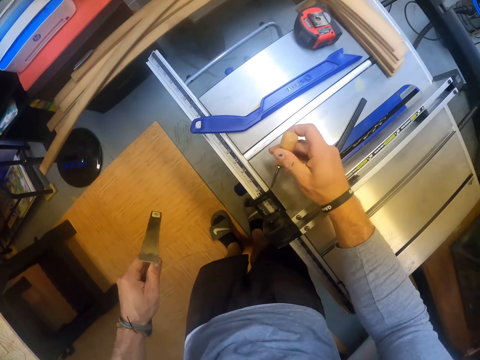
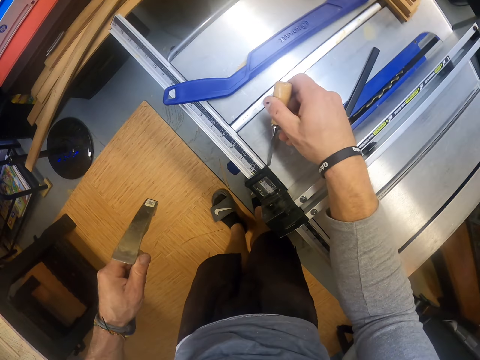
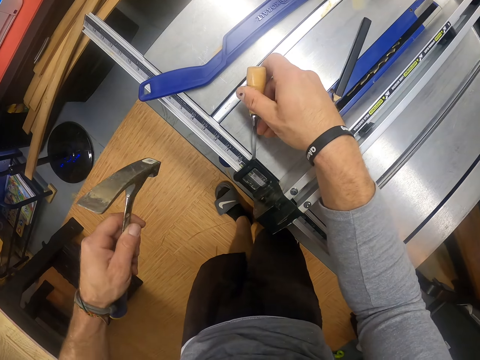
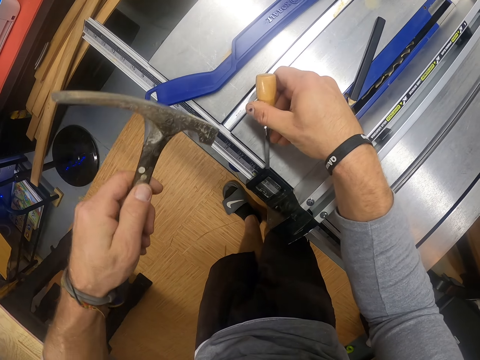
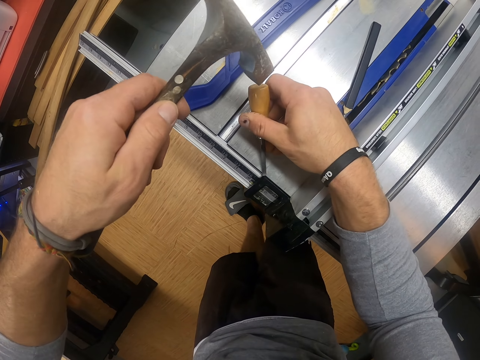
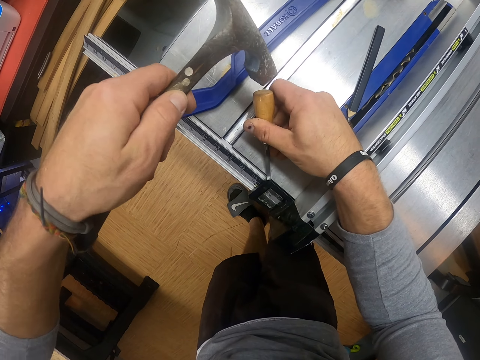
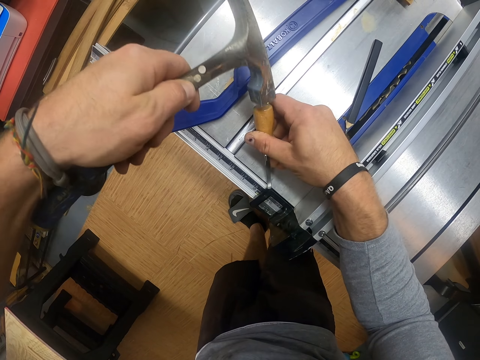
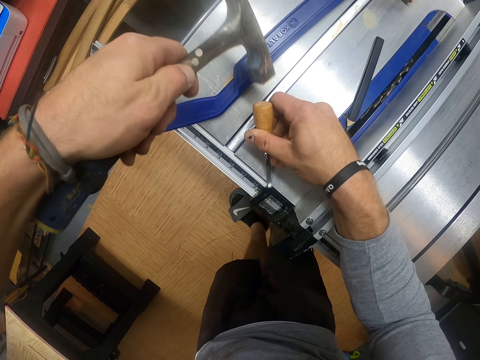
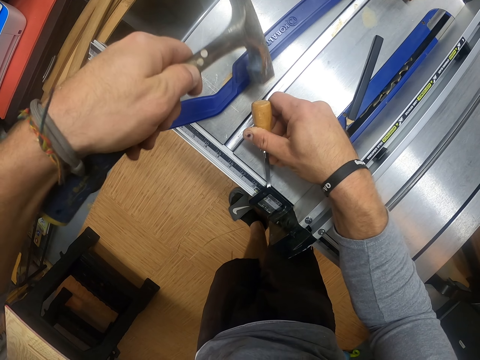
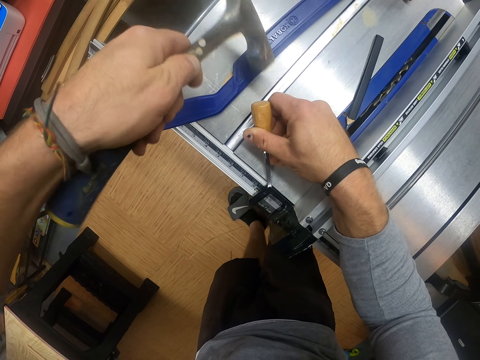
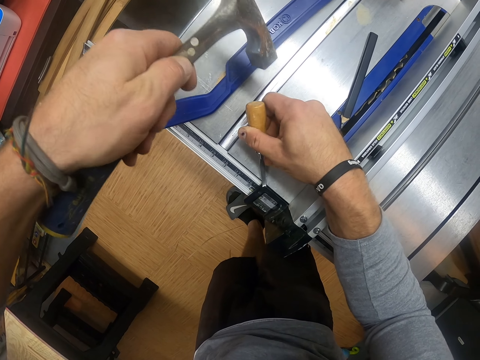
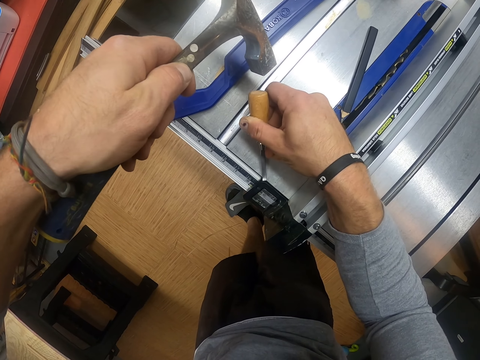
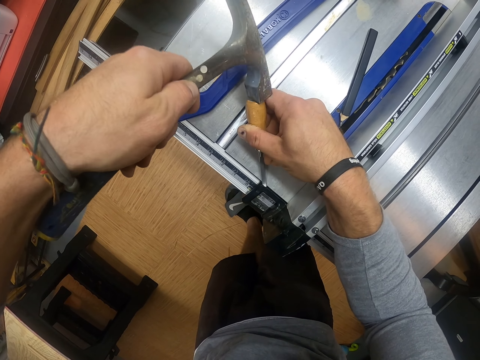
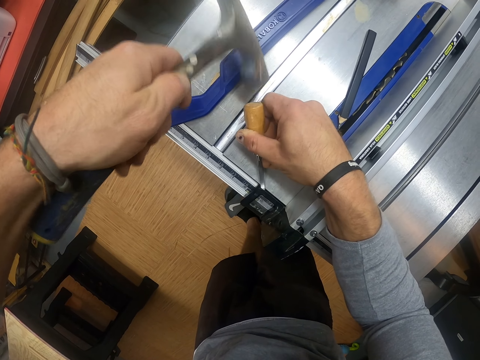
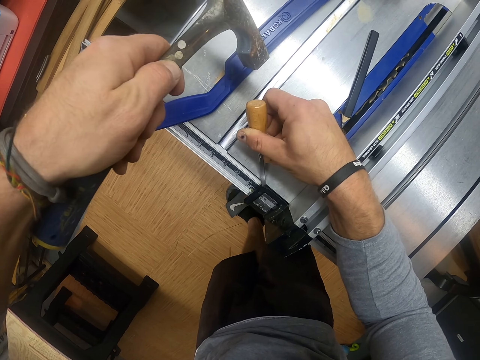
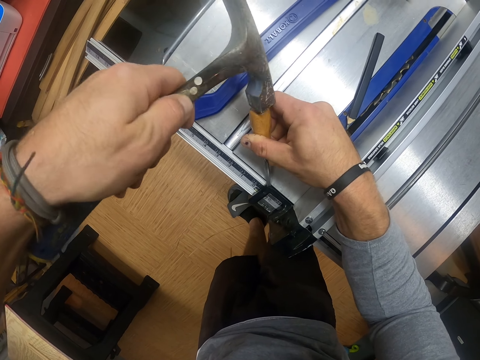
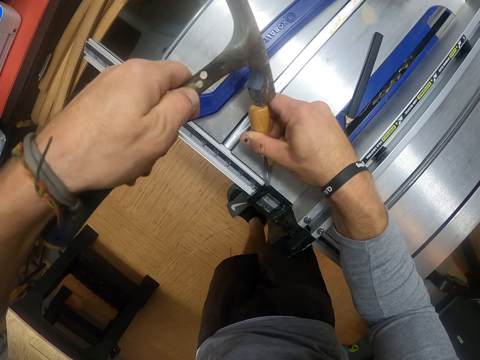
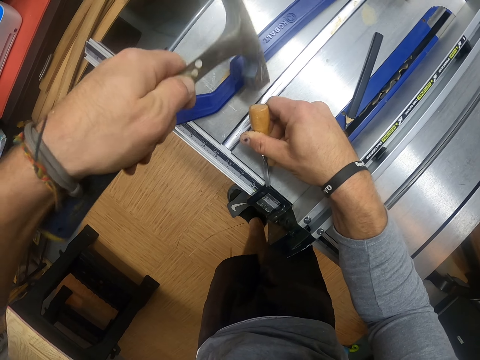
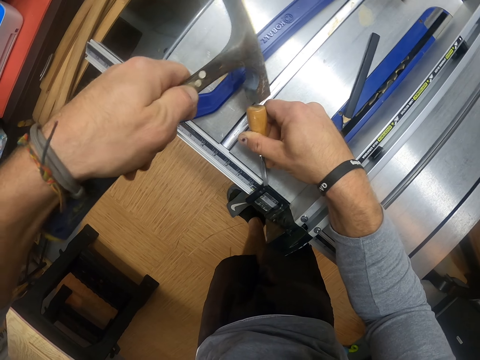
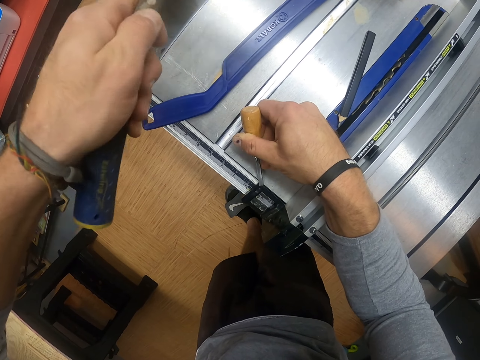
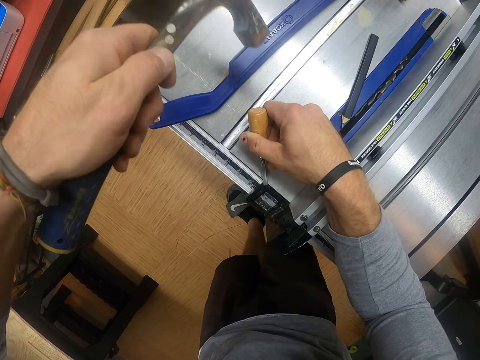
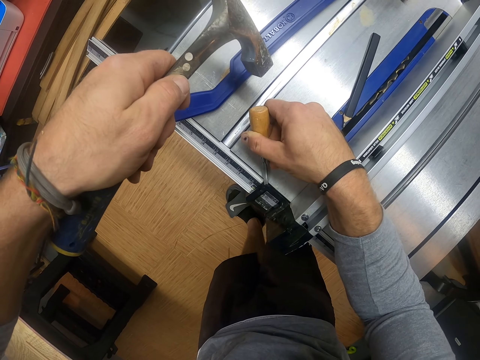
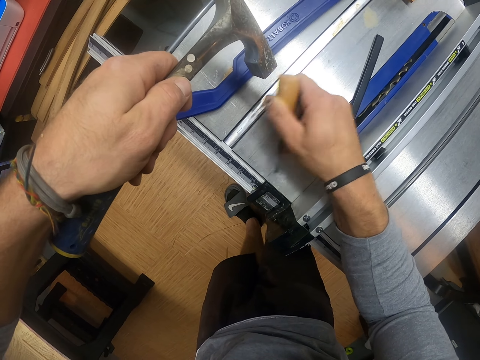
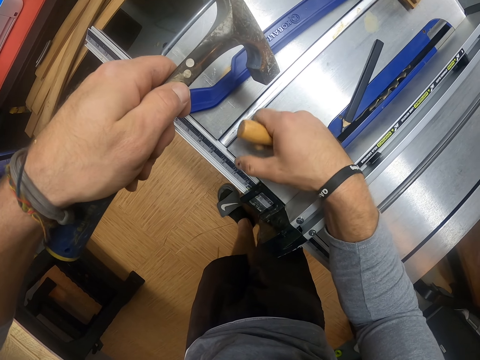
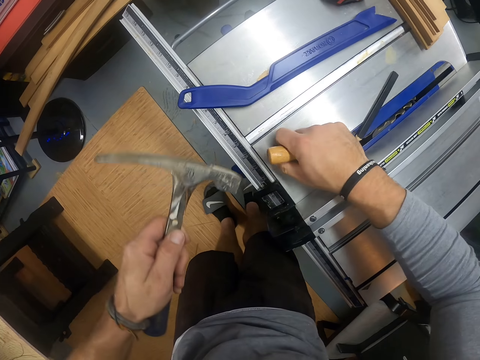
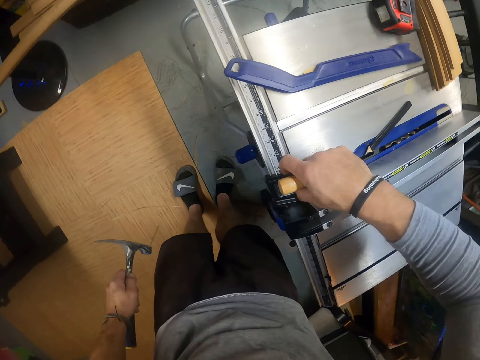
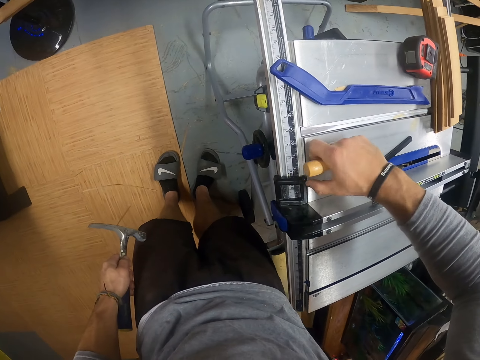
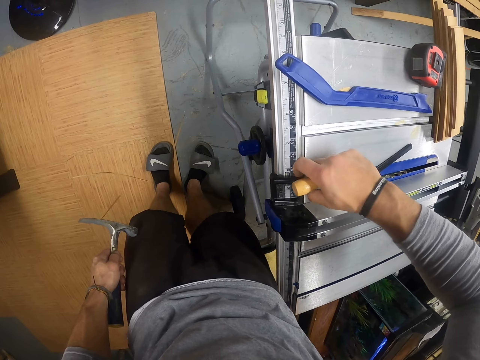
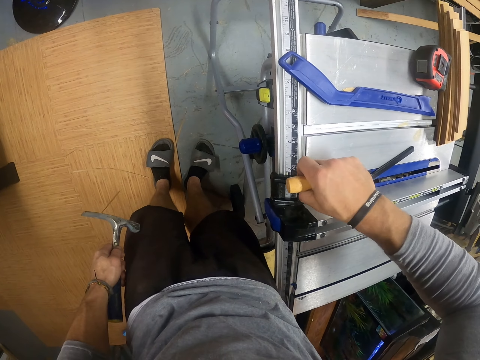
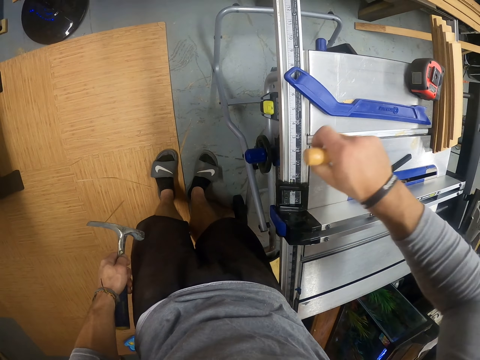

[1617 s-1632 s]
The camera wearer adjusts the machine. He places the chisel on the fence lock of the table saw. He hits the chisel with the hammer in his left hand. He stops hitting the wood carving tool. He removes the carving tool from the machine. He hits the wood carving tool with the hammer. He adjusts the fence lock with his right hand.

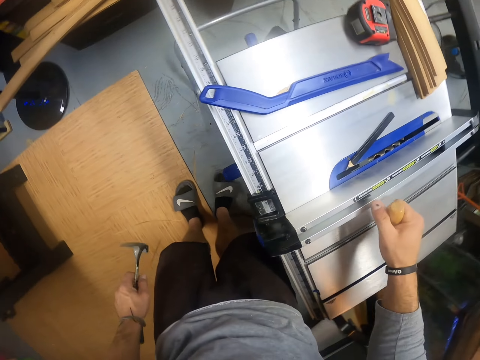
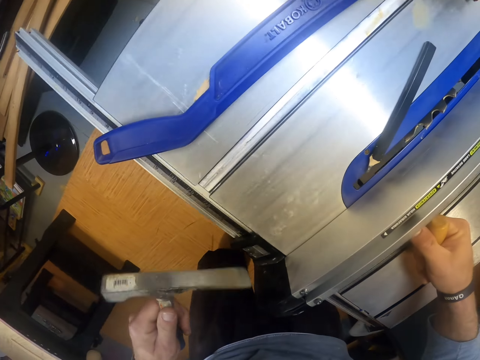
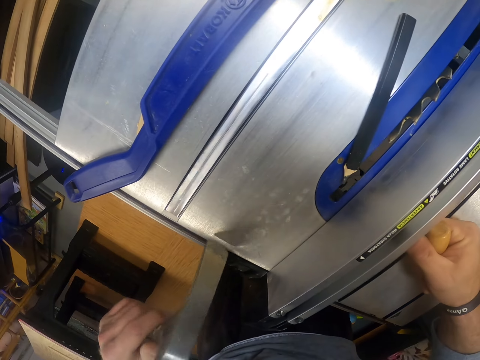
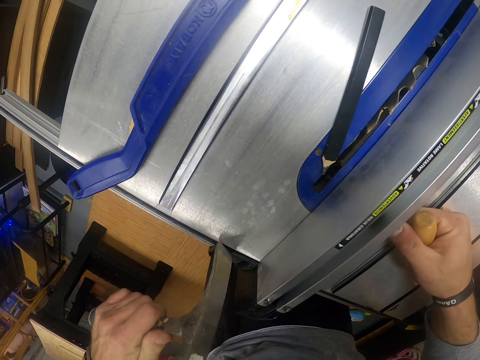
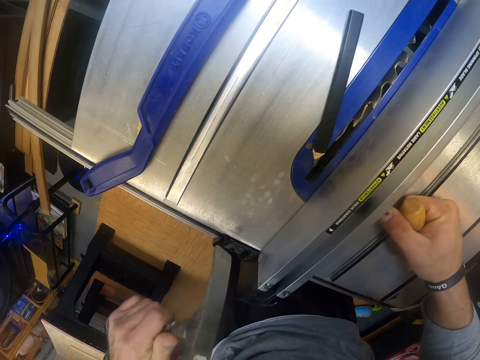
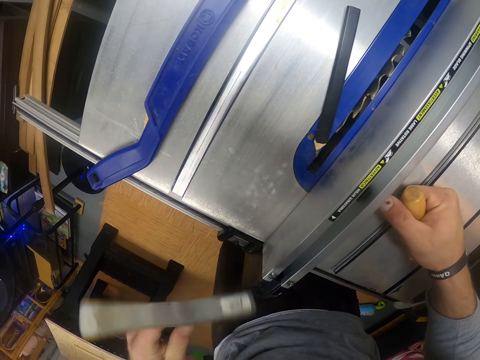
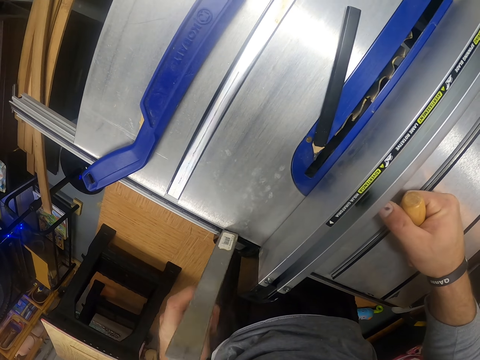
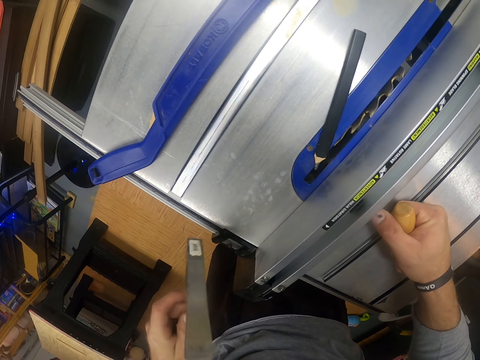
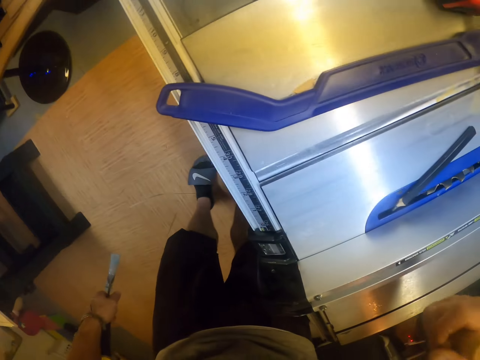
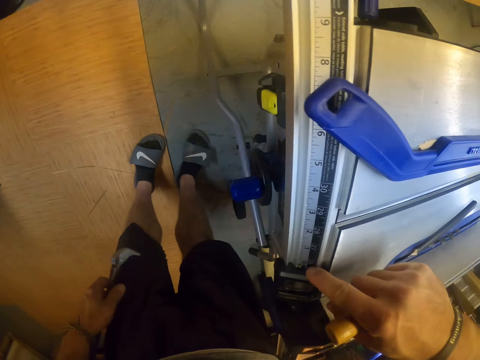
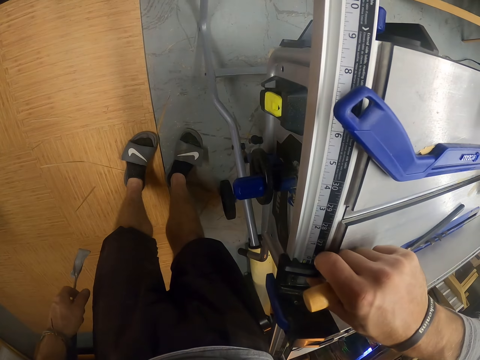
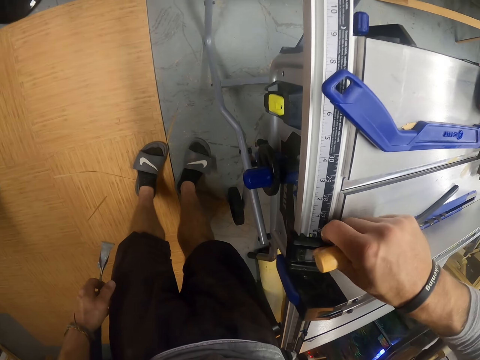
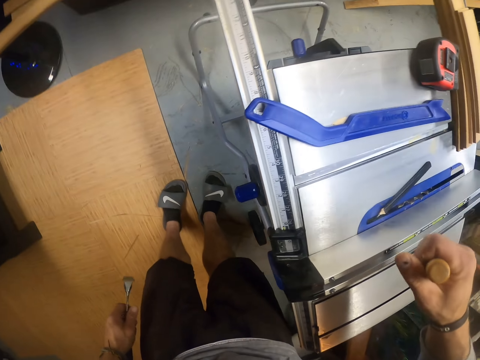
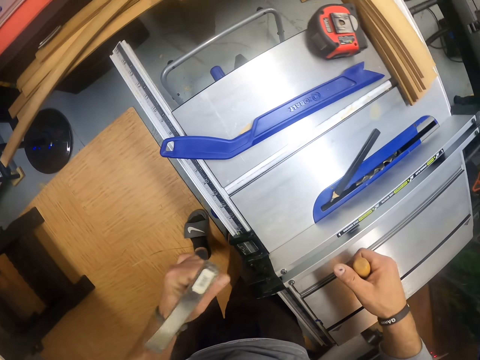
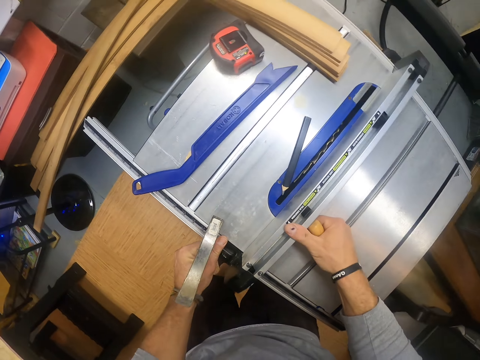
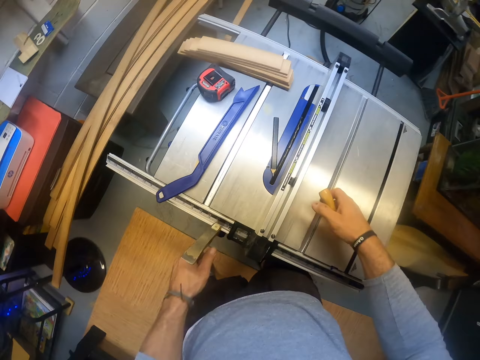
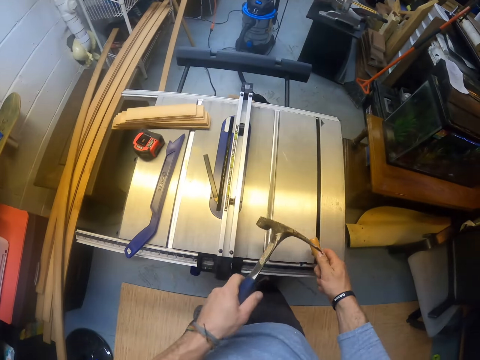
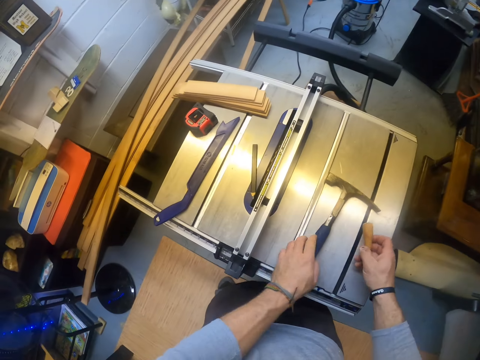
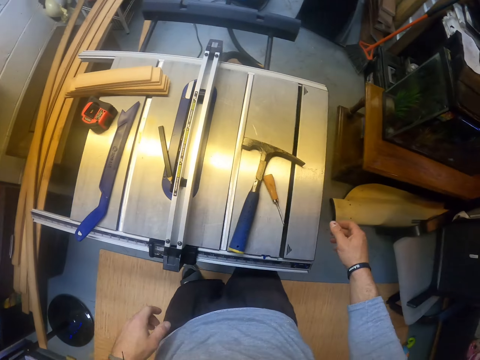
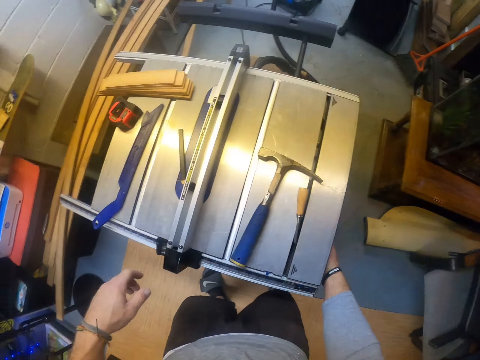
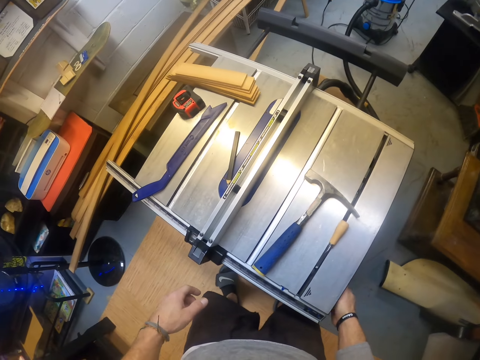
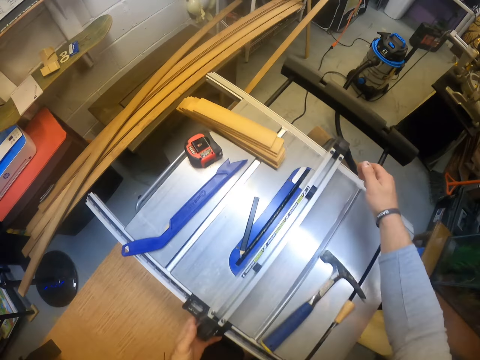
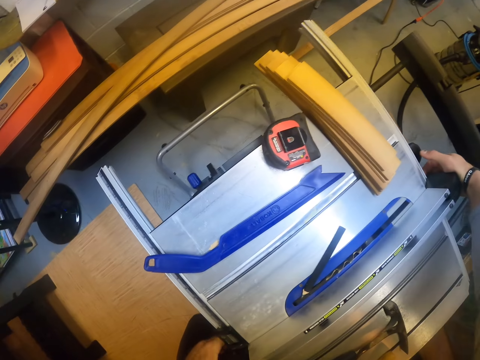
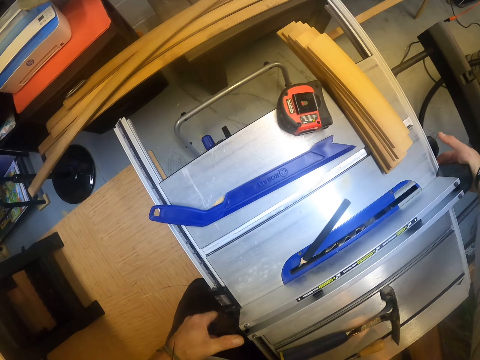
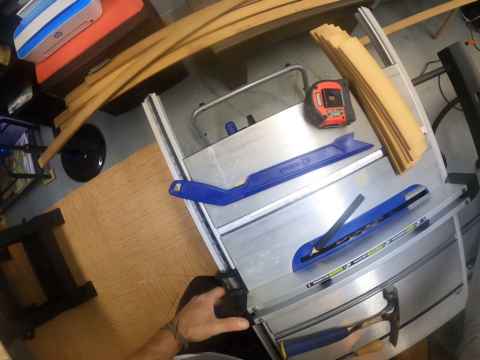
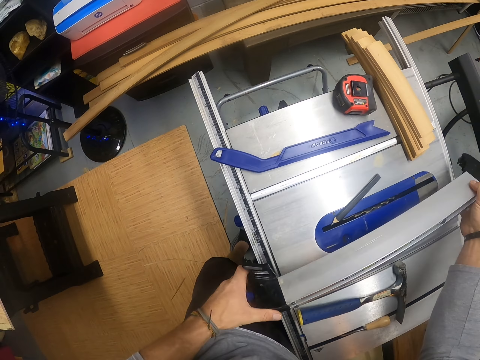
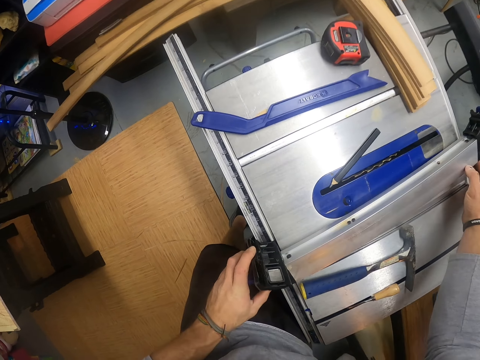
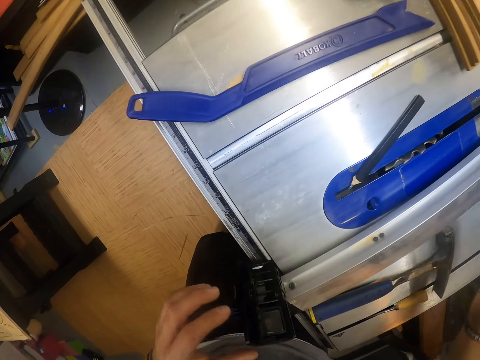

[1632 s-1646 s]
The camera wearer removes something from the machine. He places his right hand on the table saw. He hits the fence lock with the hammer in his left hand. He flips the hammer in his left hand. He hits the fence lock with the hammer in his right hand. He touches the vice or accessory track of the sawmill machine with his right hand. He removes something on the metre track with the thumb. He drops the brick hammer on the sawmill machine with his left hand. He drops the chisel on the sawmill machine with his right hand. He puts his right hand under the sawmill machine. He uncouples the vice from the sawmill machine with his hands.
